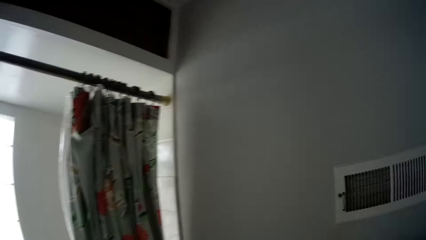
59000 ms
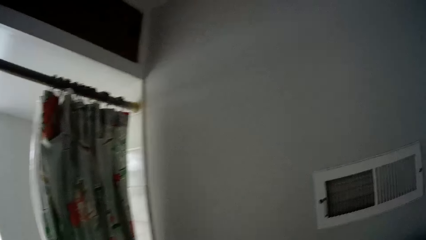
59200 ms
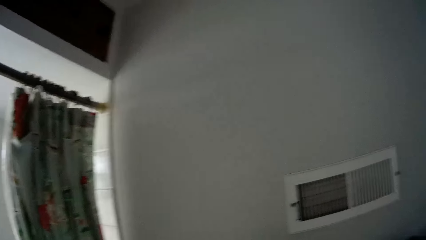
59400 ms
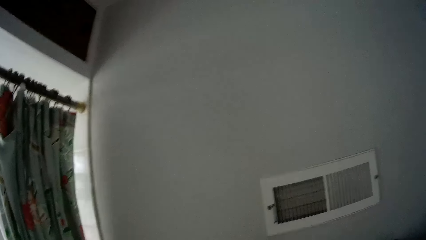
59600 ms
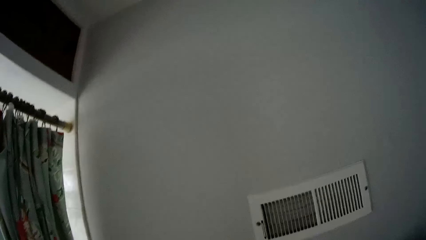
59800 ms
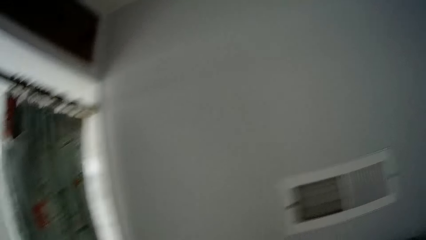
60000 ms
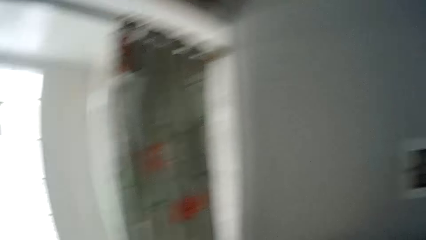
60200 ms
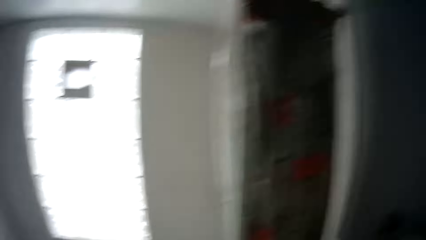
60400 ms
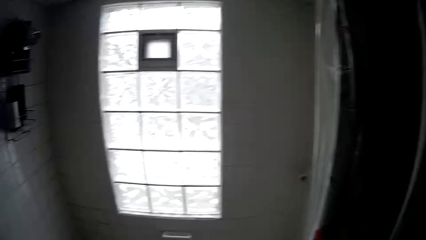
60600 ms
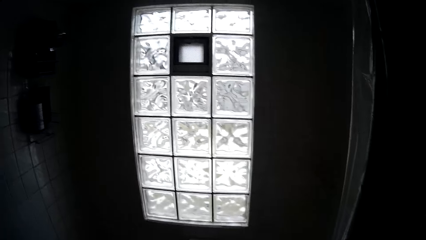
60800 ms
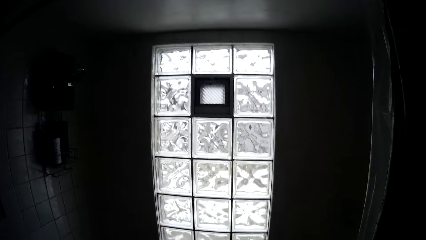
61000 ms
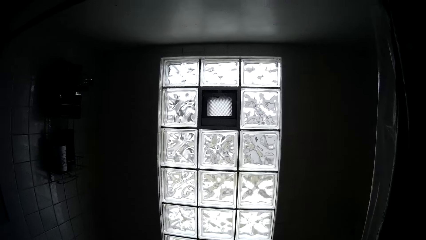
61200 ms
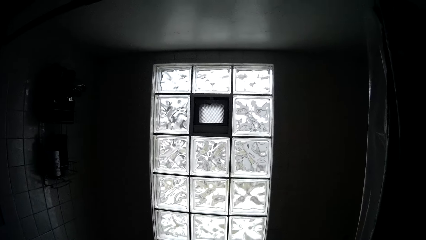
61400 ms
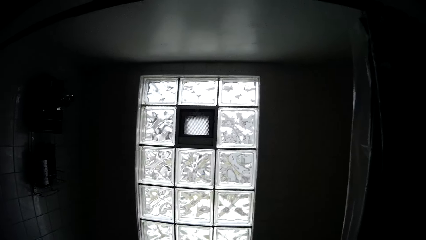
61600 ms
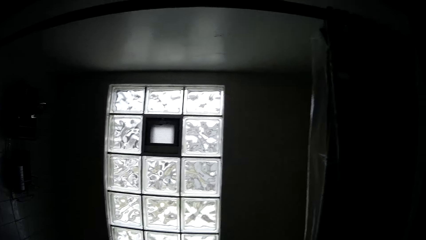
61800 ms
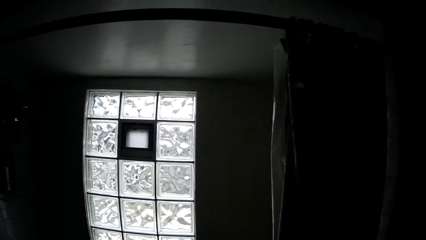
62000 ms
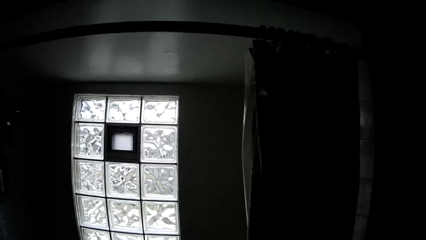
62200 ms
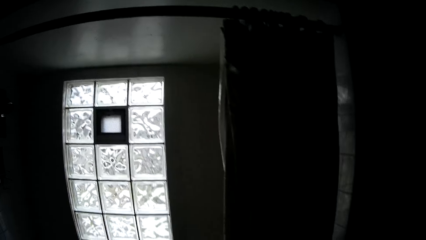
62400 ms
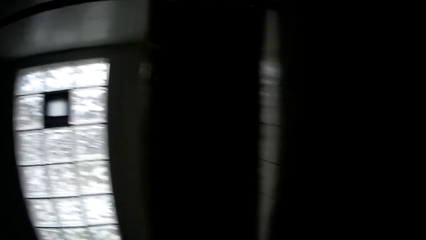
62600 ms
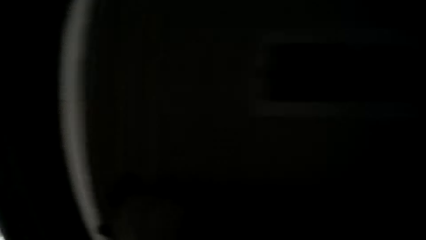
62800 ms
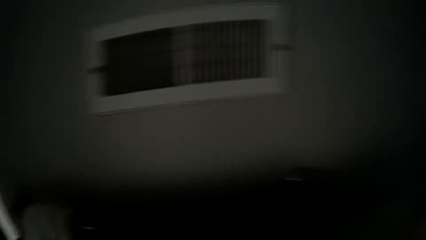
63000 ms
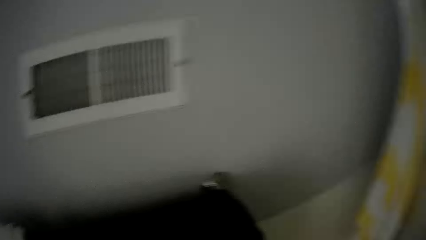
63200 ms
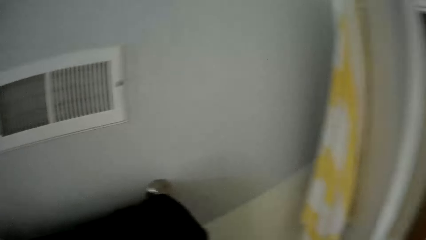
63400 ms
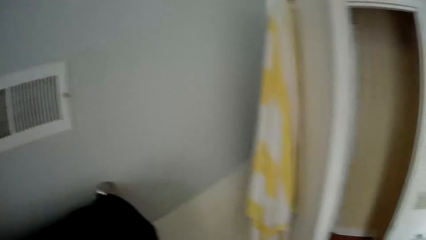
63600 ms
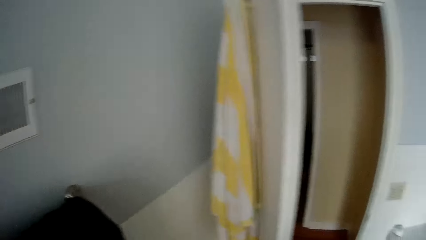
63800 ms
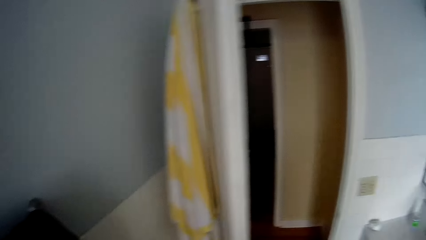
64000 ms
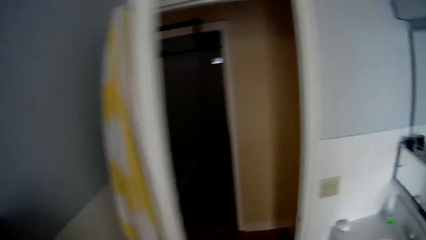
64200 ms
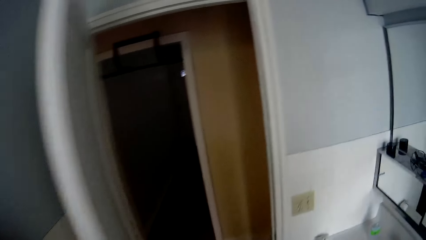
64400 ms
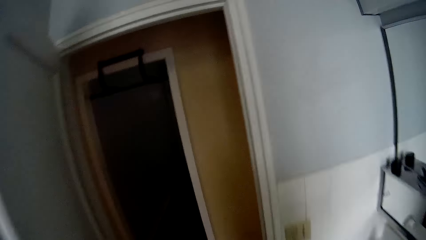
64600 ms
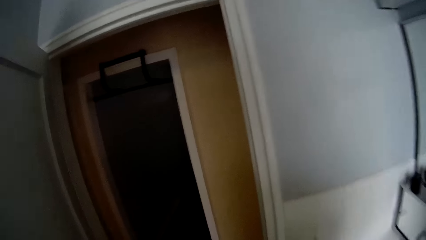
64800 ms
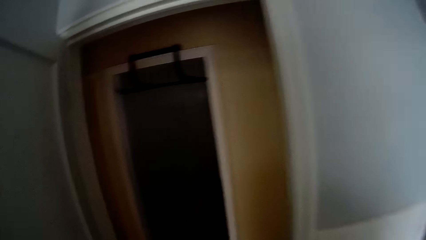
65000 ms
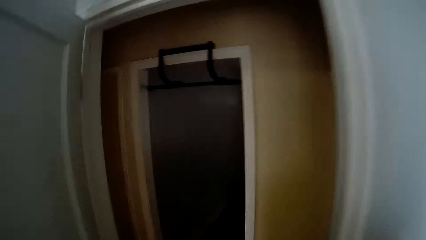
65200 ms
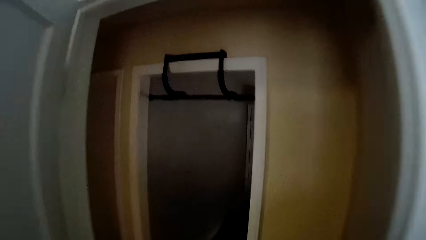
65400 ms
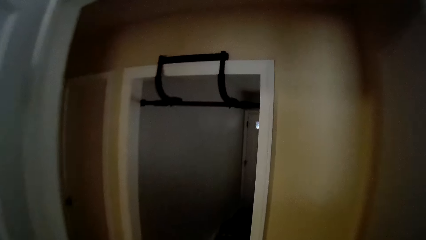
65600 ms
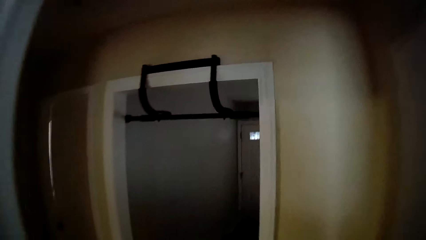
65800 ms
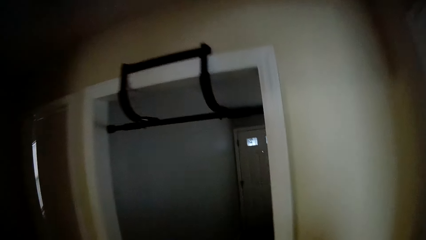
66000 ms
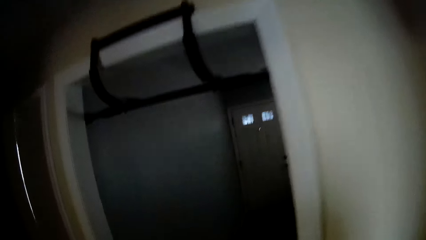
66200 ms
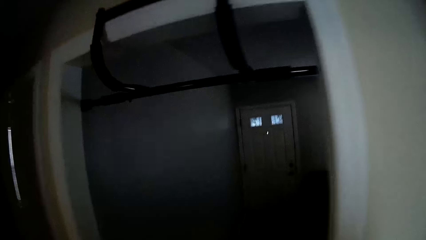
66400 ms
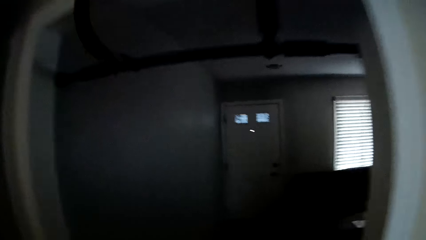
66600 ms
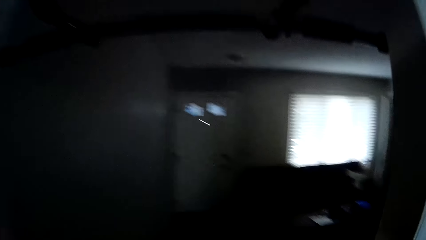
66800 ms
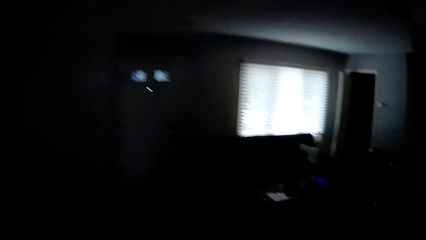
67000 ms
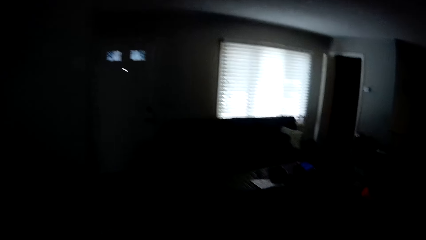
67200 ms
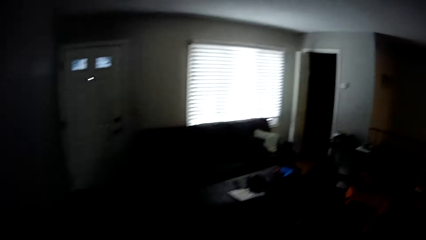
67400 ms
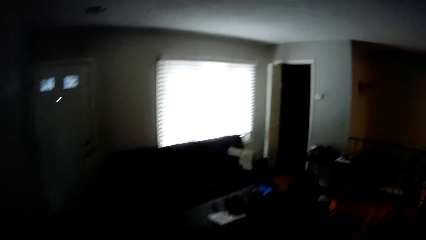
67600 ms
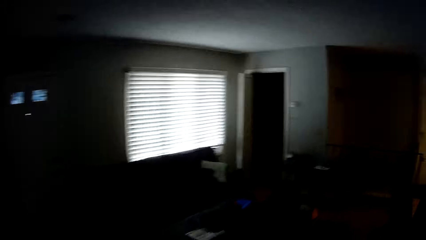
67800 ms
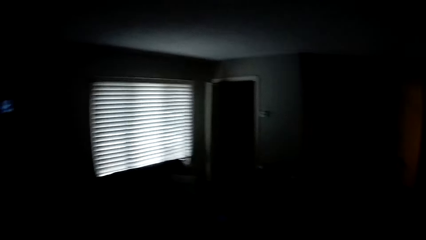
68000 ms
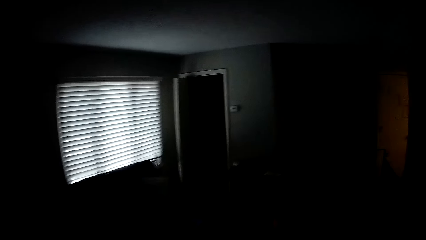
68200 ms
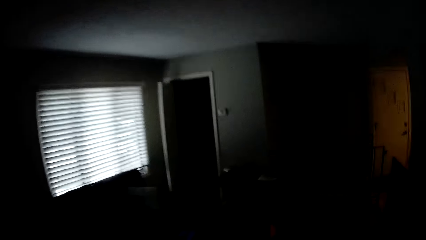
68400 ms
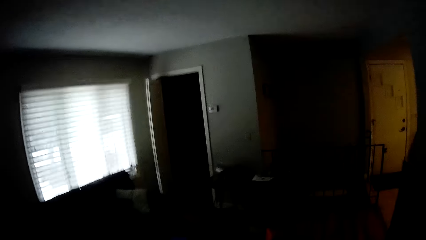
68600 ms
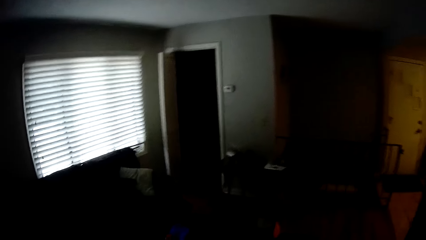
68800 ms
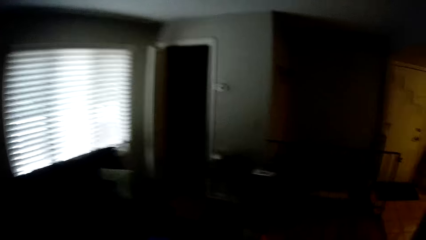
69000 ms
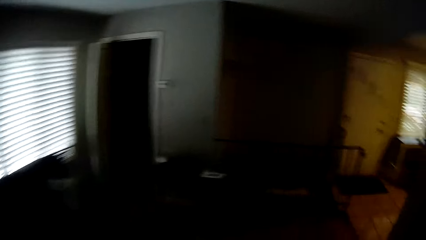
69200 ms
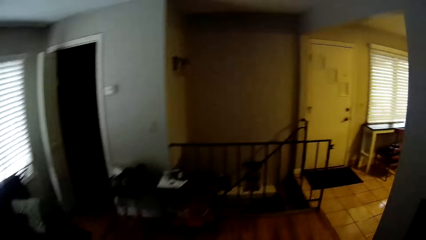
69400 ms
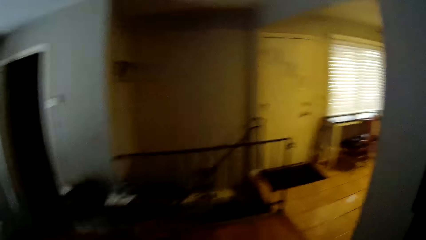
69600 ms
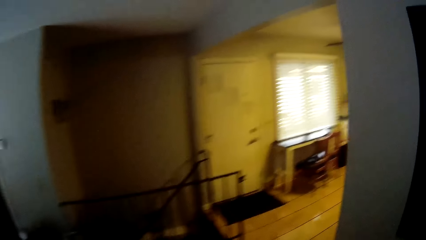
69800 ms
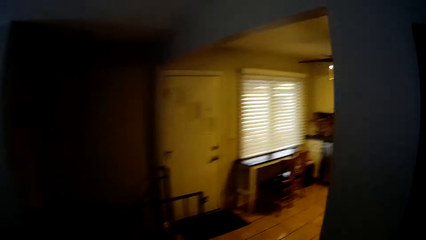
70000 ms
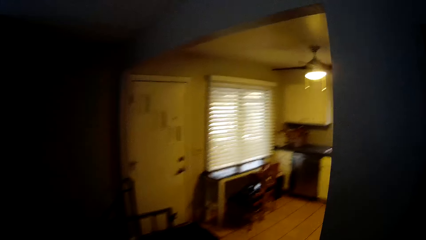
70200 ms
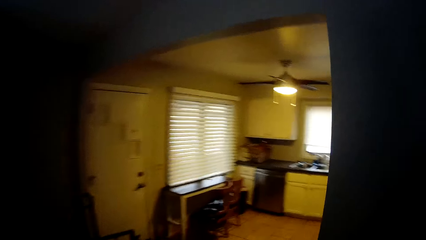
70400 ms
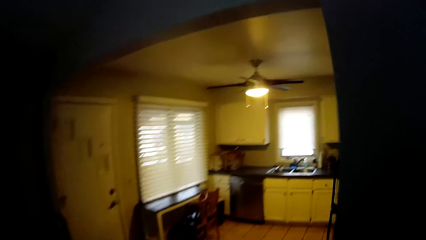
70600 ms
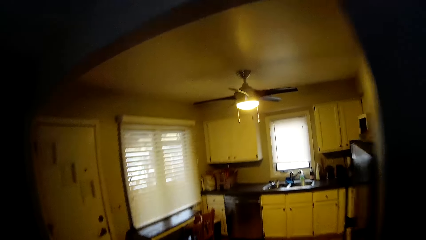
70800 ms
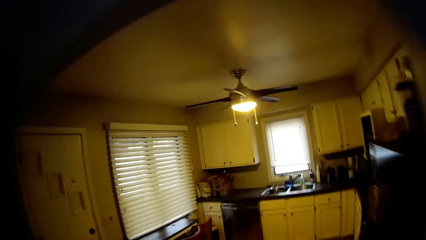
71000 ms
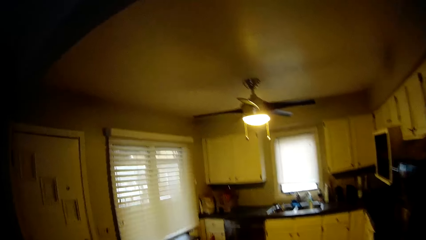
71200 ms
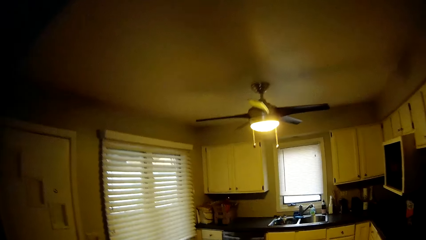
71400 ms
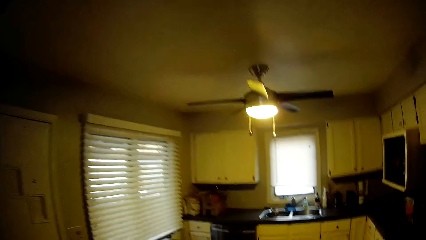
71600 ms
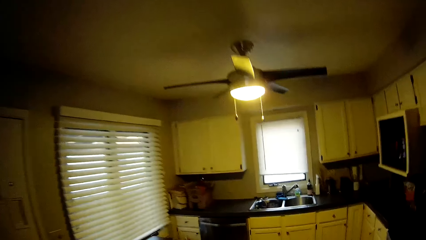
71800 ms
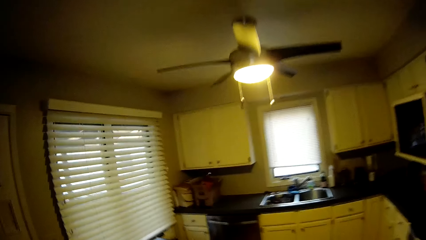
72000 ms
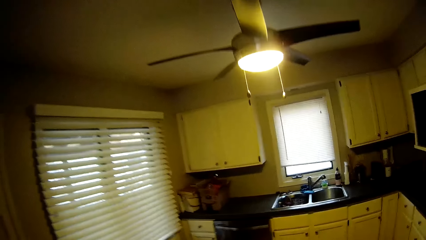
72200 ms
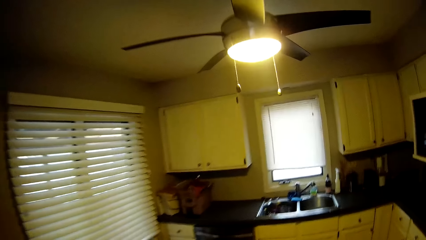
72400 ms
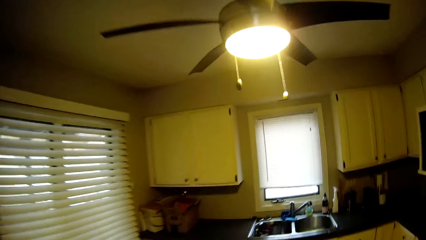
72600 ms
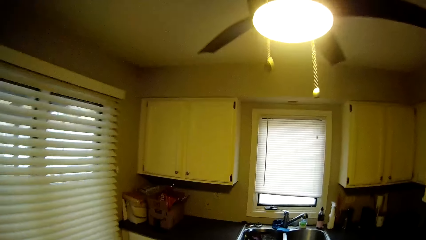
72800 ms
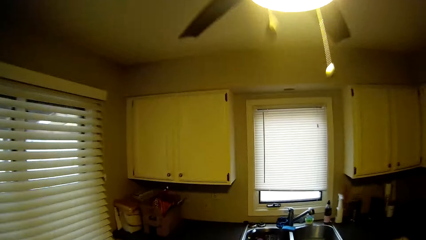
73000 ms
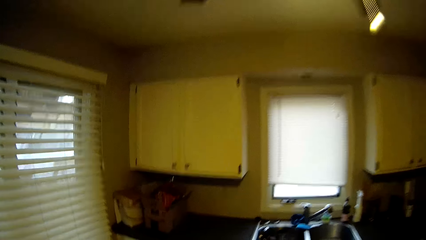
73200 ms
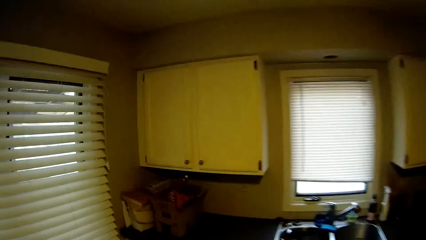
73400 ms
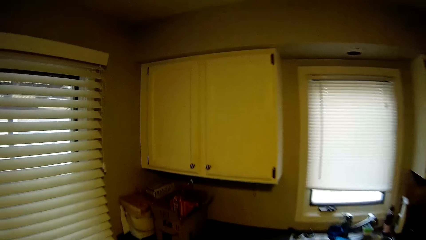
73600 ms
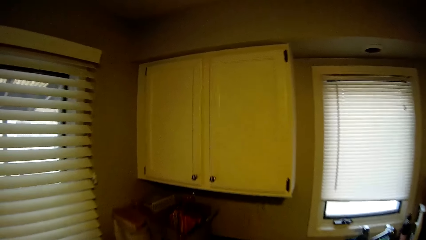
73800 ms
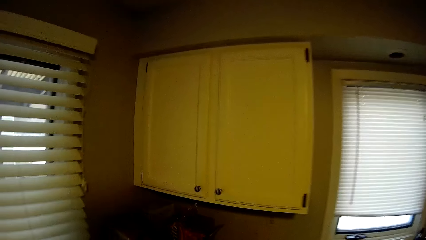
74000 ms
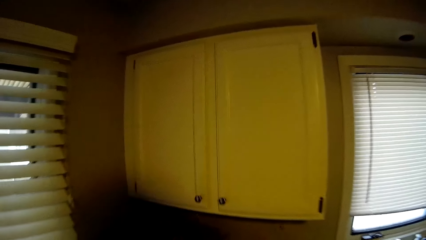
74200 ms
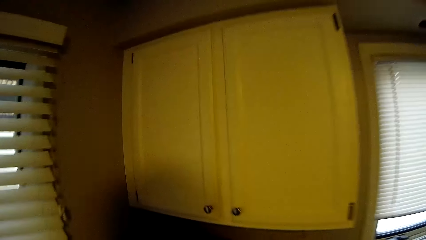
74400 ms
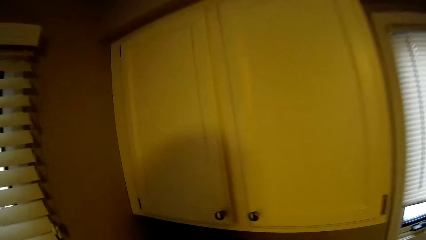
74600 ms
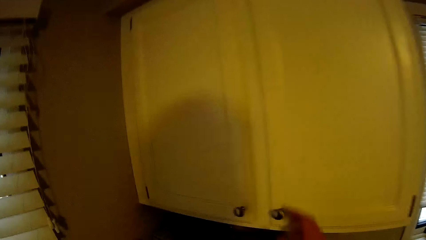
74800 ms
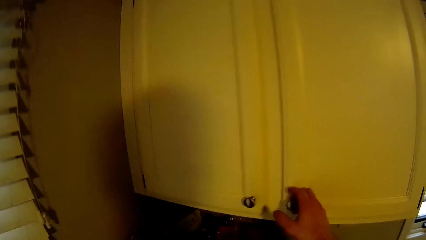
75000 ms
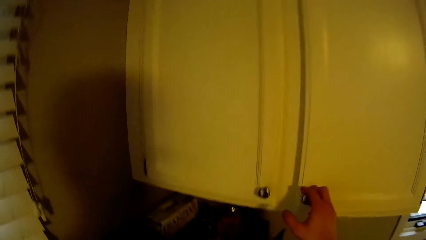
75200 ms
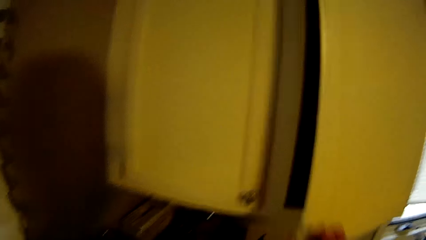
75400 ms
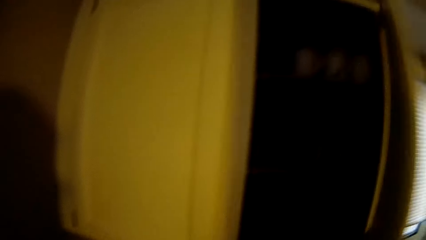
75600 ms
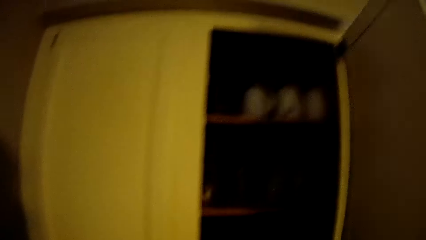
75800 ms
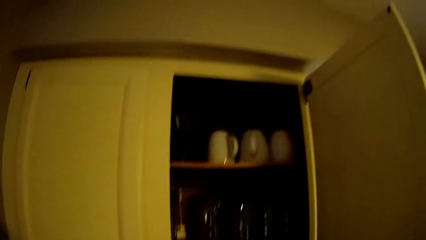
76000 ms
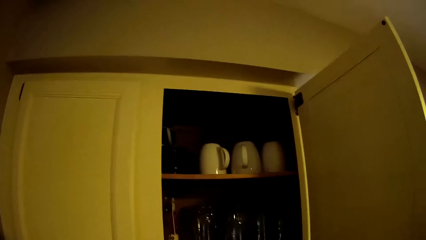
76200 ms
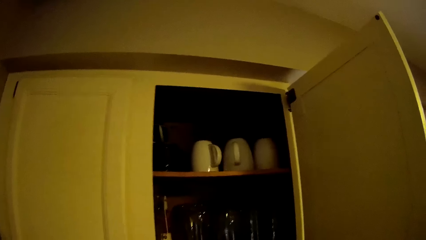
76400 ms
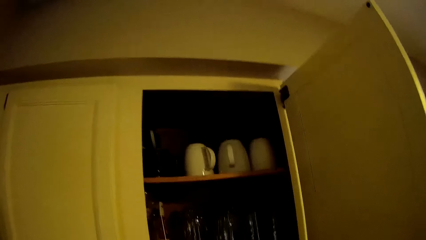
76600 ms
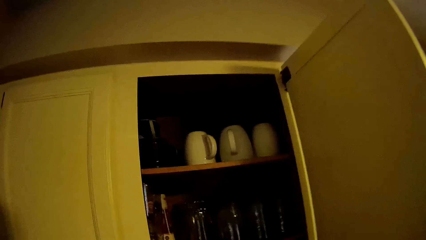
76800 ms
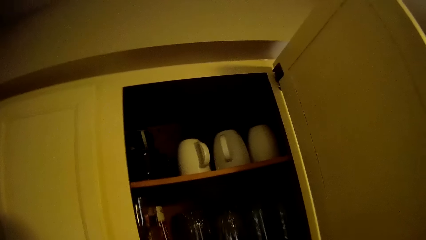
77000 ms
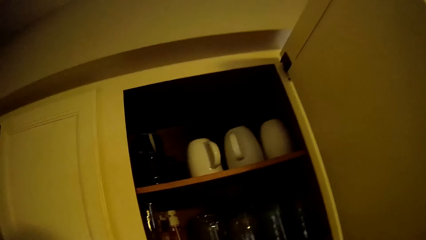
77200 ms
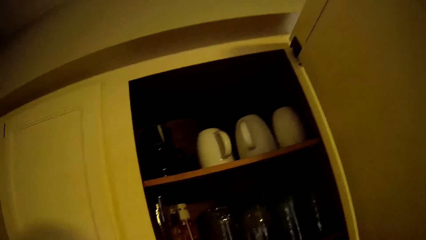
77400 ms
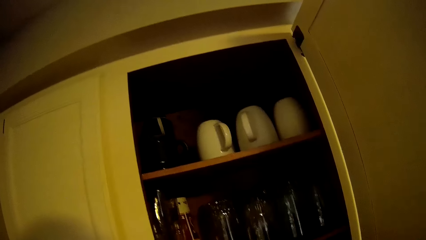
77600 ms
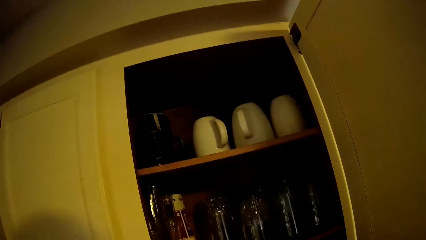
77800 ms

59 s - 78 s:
The camera wearer looks around. He walks around. He walks into a kitchen. He opens a drawer or cabinet with his right hand. He looks in the cabinet.
